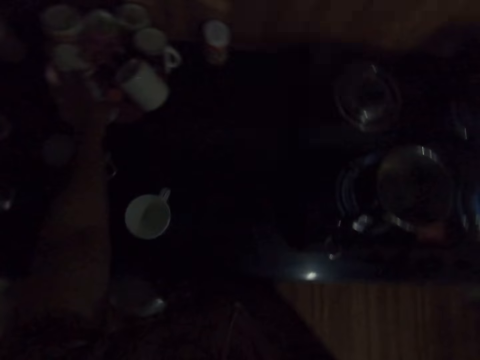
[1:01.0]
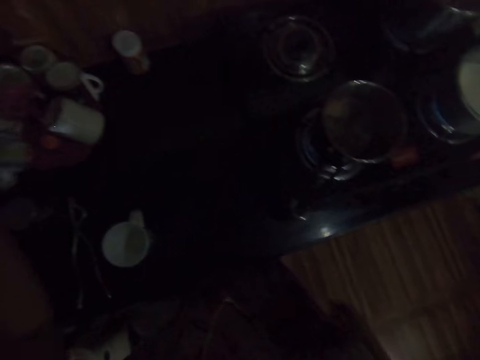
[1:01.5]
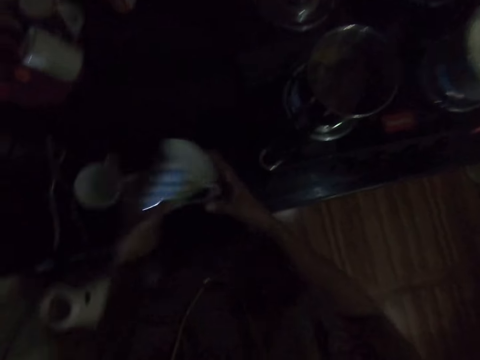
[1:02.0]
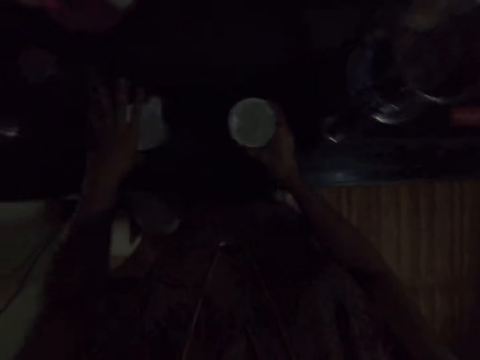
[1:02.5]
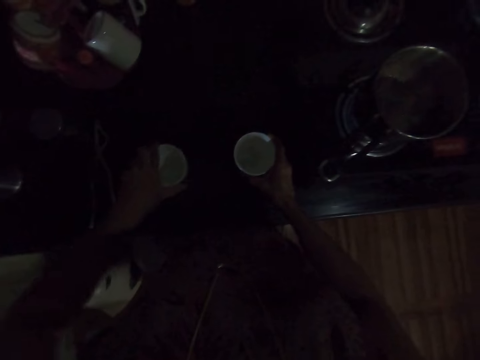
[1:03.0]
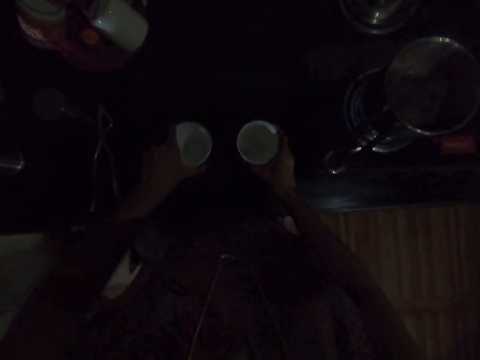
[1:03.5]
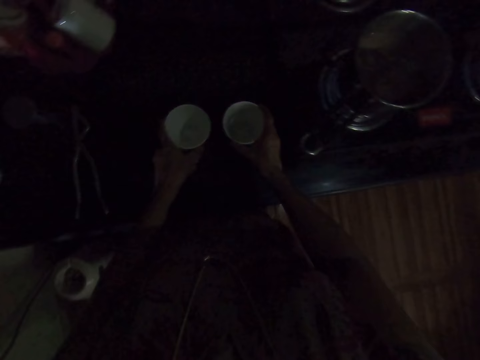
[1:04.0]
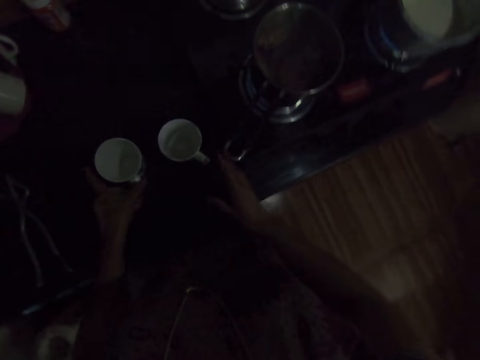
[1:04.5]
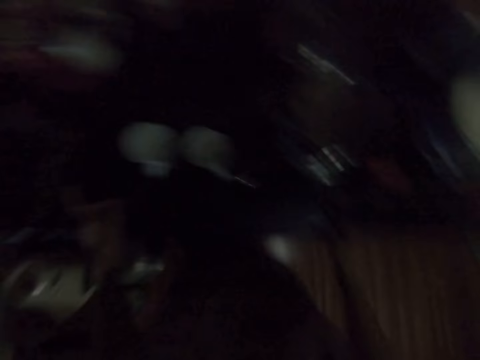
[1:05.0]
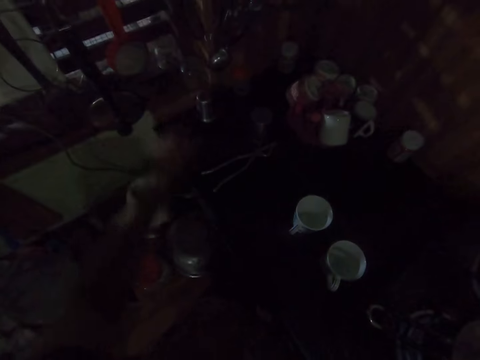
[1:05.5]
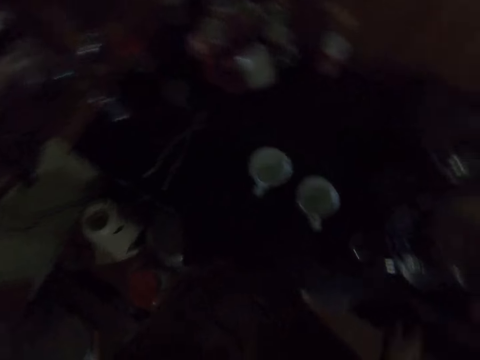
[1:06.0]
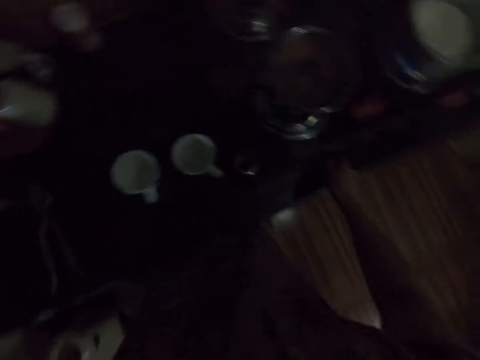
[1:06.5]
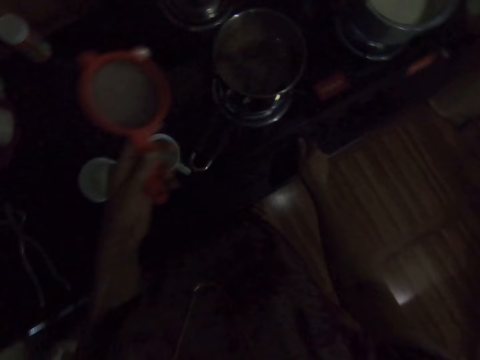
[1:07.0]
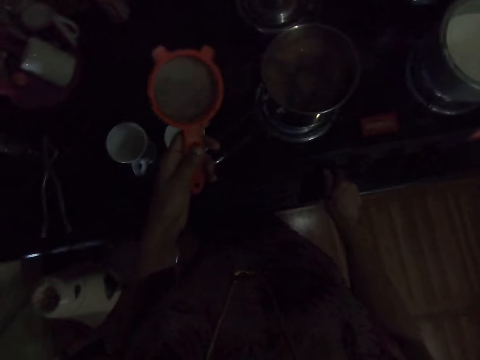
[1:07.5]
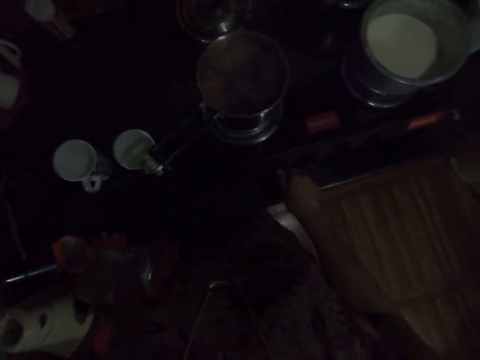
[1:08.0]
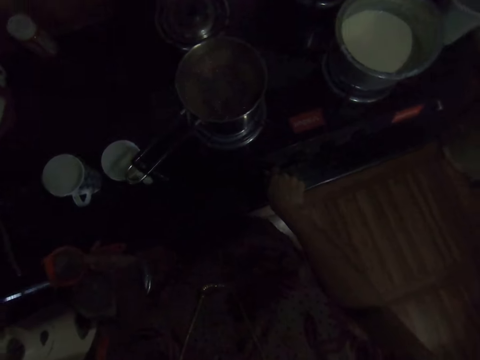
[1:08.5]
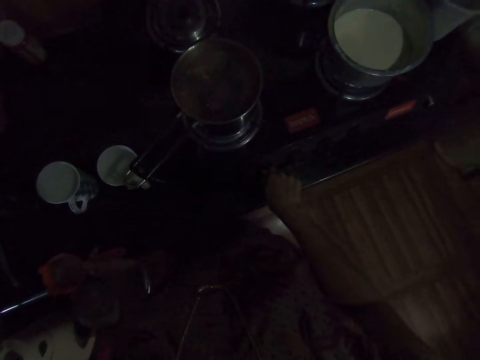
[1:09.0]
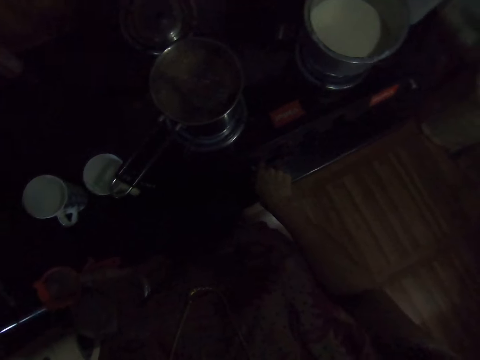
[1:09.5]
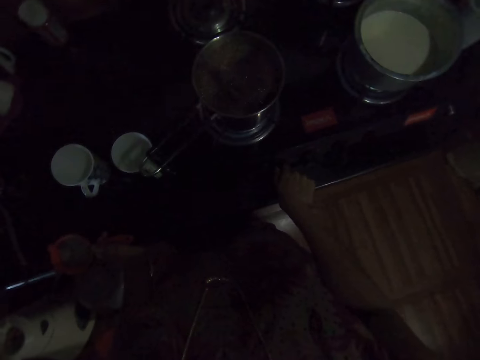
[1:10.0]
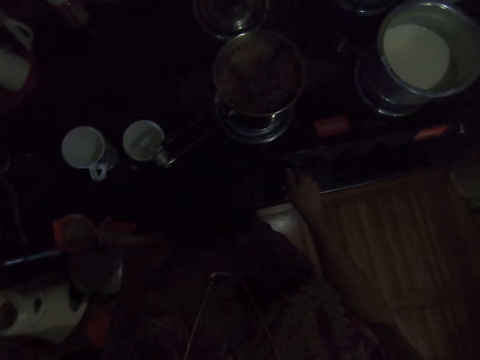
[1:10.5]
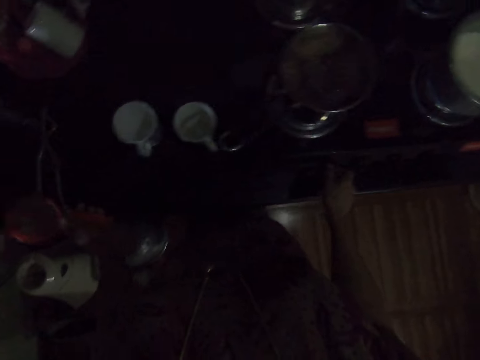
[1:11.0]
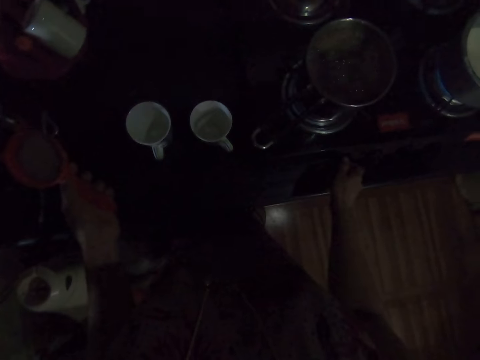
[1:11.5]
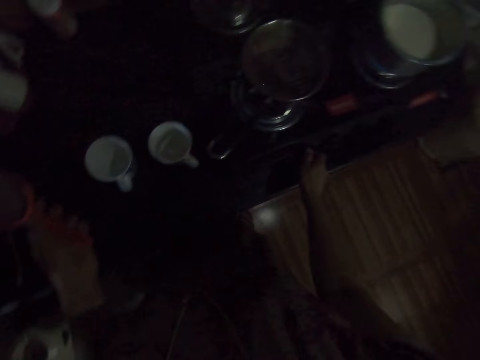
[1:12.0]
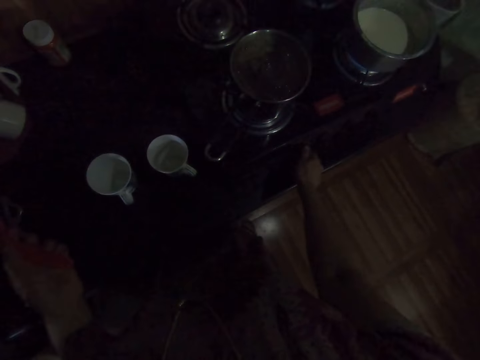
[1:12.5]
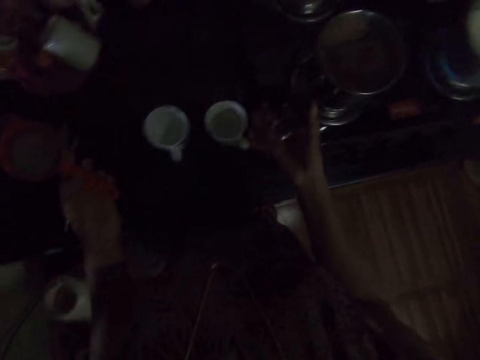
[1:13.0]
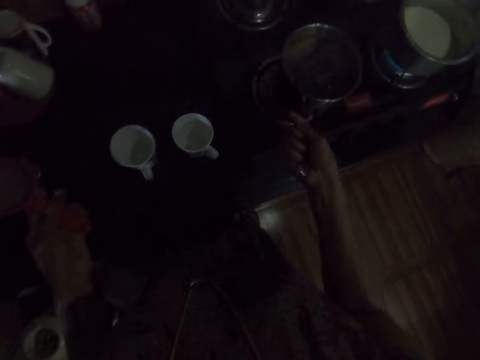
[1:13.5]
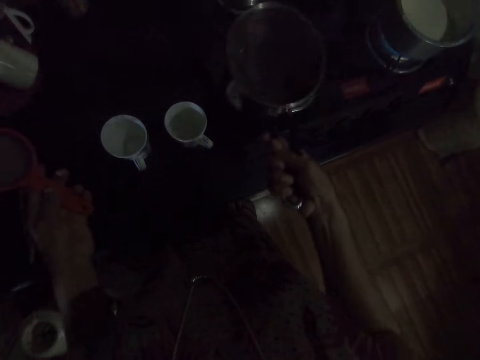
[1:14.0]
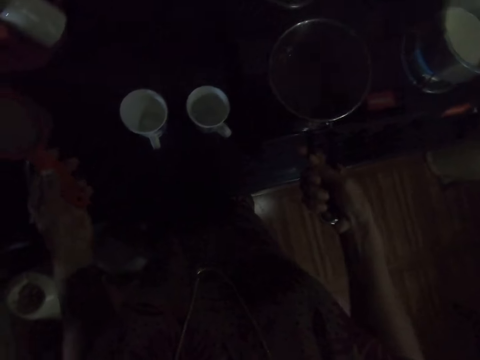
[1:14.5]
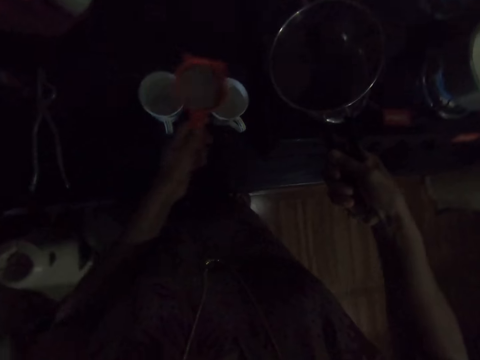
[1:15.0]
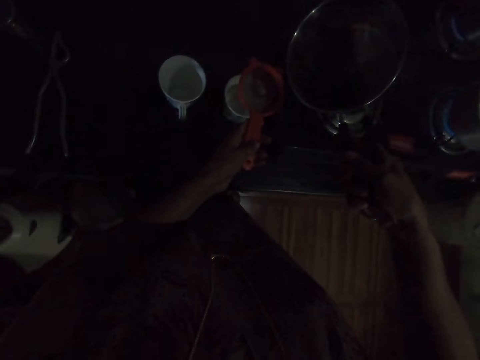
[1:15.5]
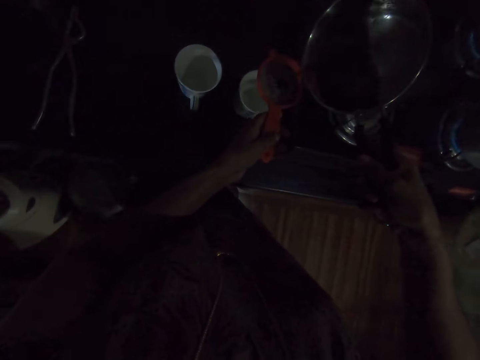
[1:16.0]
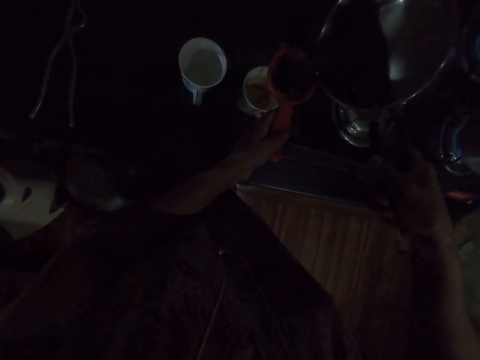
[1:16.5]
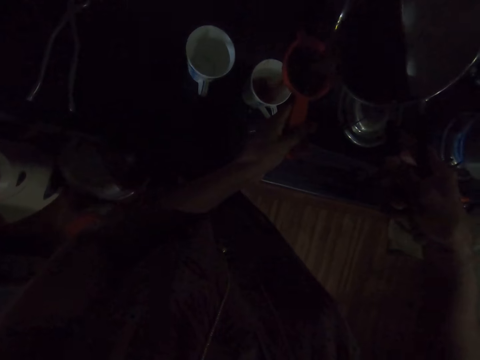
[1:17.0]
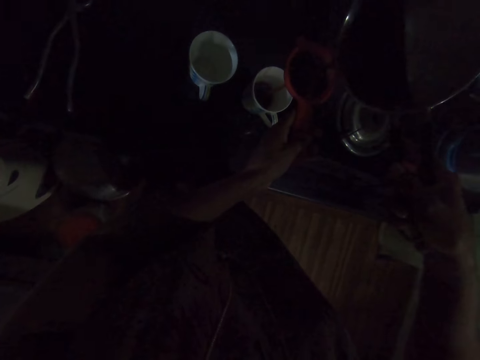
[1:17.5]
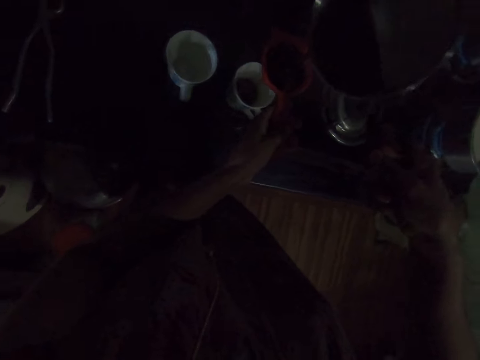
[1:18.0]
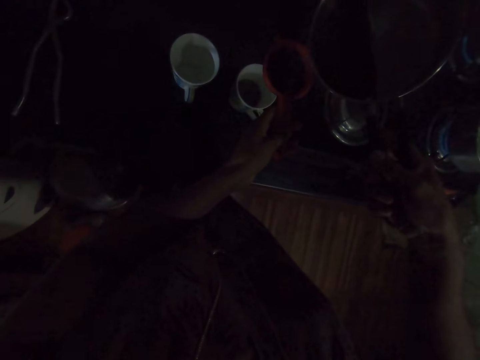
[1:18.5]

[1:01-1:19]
The camera wearer picks up a mug from a cup rack with her left hand. She passes the mug to her right hand. She drops the mug on the slab with her right hand. She turns the mug on the slab with her left hand. She unhooks a sieve from a wall rack with her left hand. She operates the cooker with her right hand. She turns off the gas cooker. She picks up the pot from the cooker with her right hand. She holds the pot. She stirs the coffee in the pot with her right hand. She shakes the pot. She places the sieve on the mug with her left hand. She pours coffee from the pot into the mugs through the sieve in her right hand.

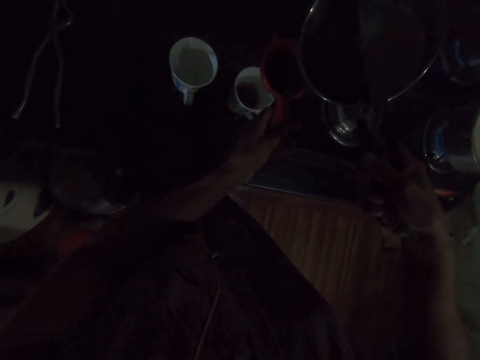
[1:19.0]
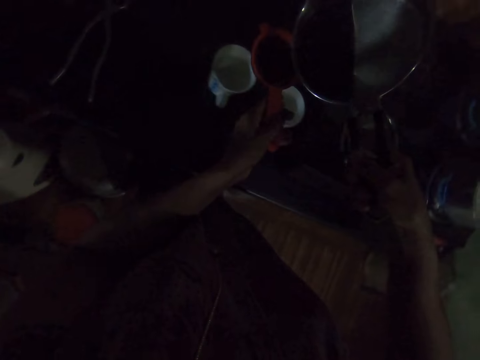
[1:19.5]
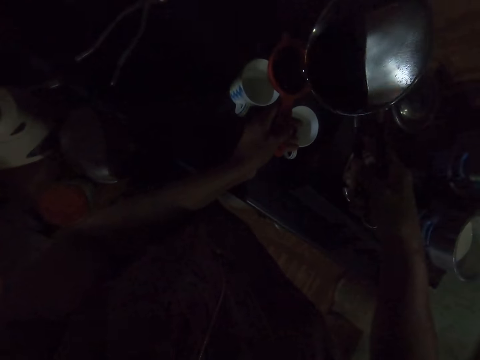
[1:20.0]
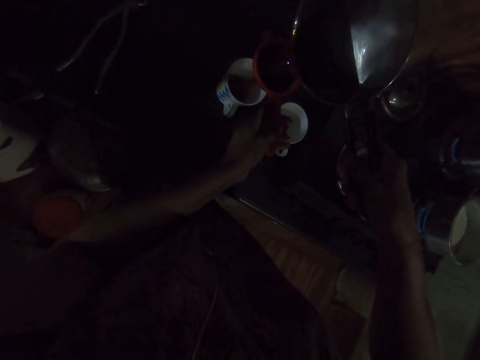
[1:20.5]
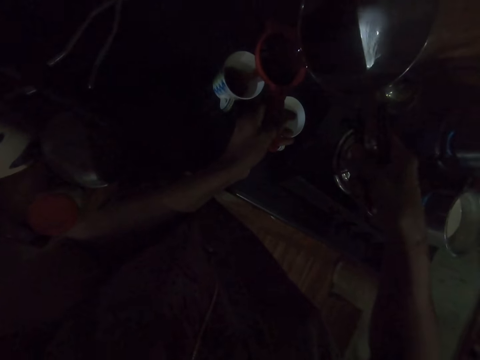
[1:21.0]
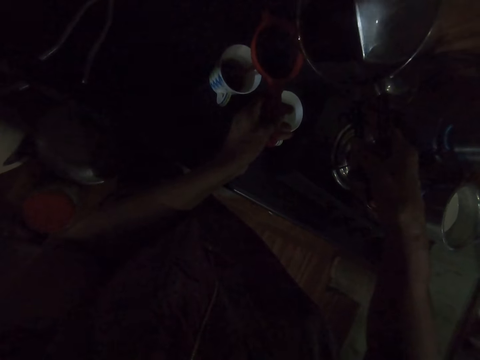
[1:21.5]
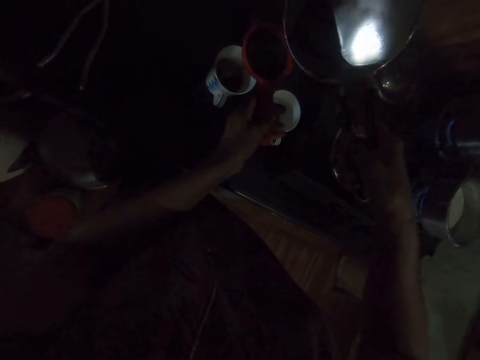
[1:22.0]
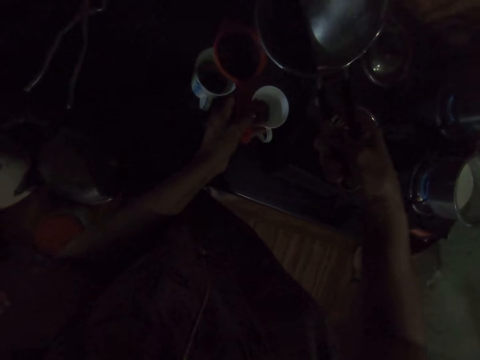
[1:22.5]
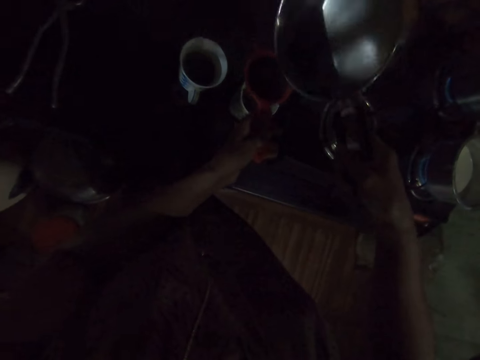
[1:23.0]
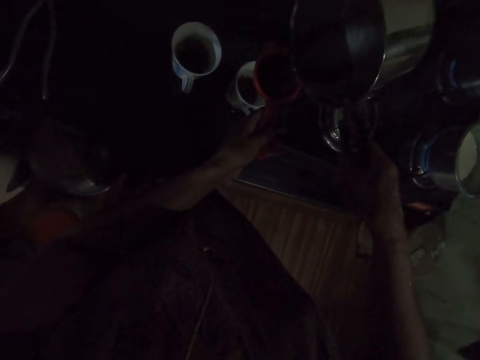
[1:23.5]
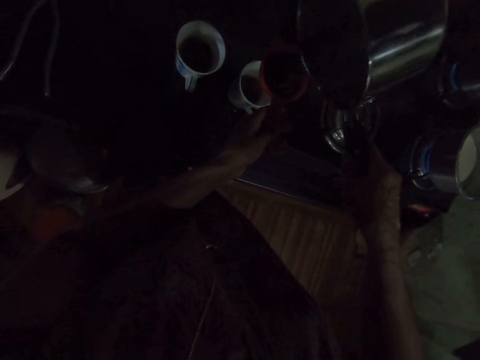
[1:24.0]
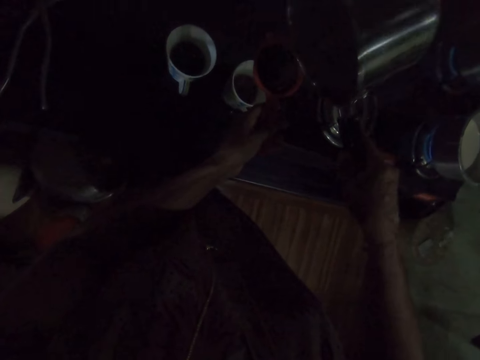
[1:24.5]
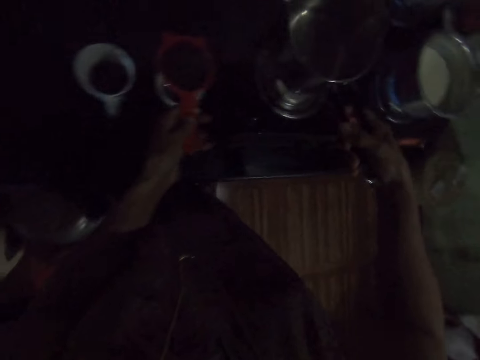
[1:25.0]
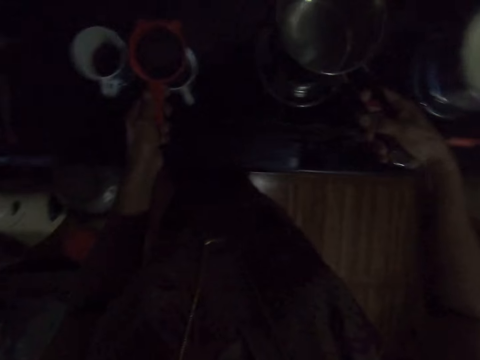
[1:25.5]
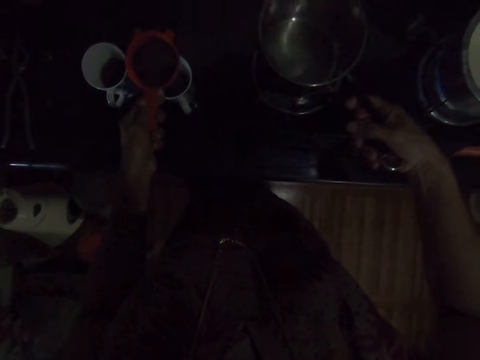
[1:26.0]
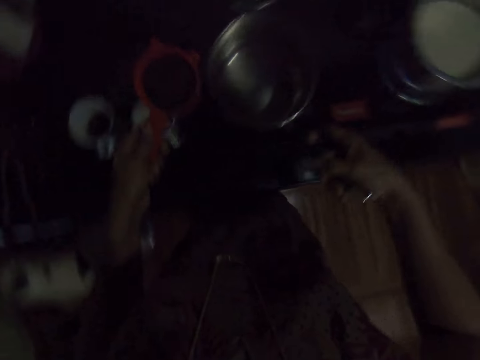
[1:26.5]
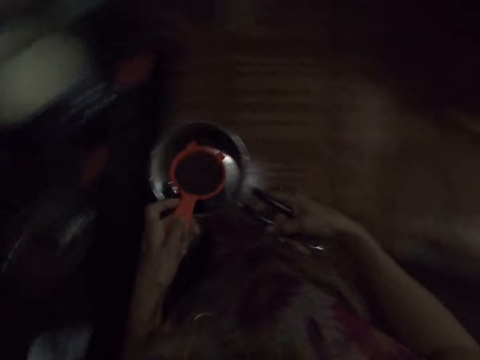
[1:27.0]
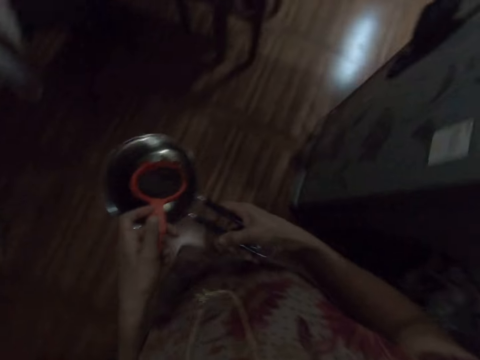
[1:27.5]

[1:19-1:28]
The camera wearer drops the pot on the cooker with her right hand. She lifts the pot from the cooker with her right hand. She places the sieve in the pot with her left hand.
